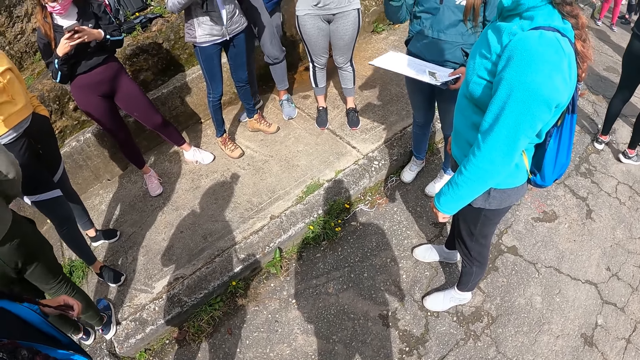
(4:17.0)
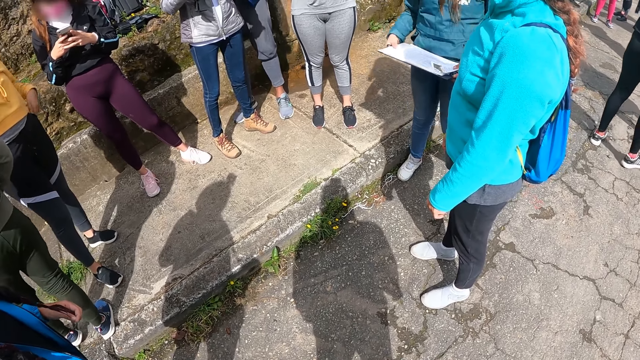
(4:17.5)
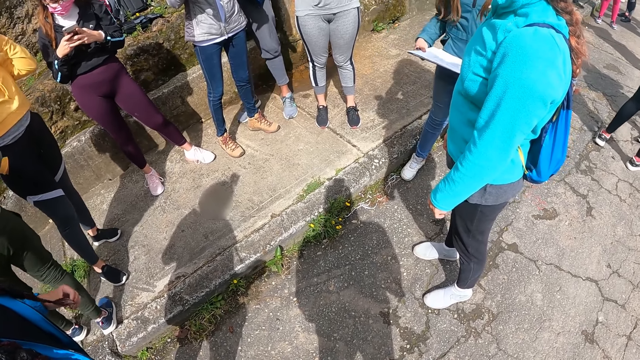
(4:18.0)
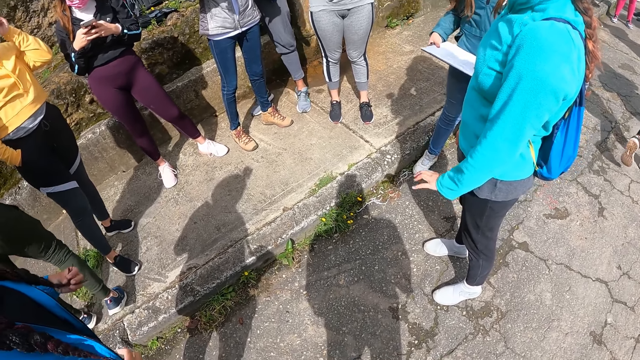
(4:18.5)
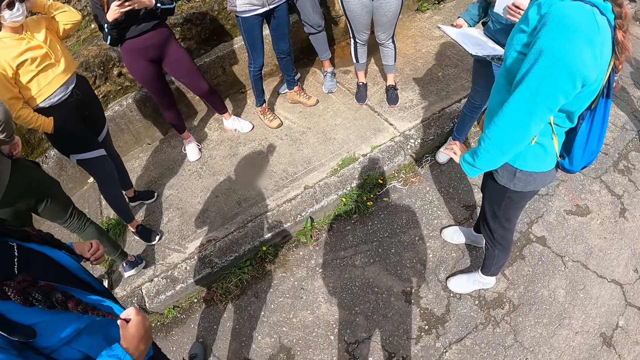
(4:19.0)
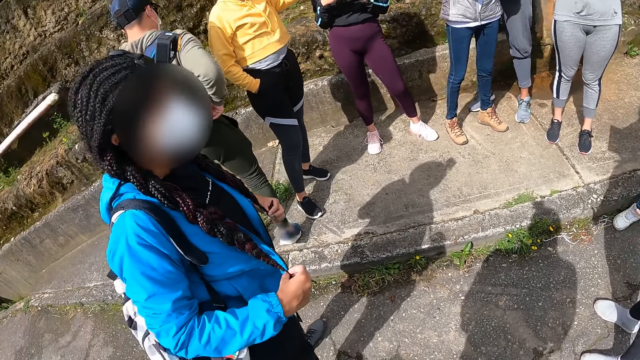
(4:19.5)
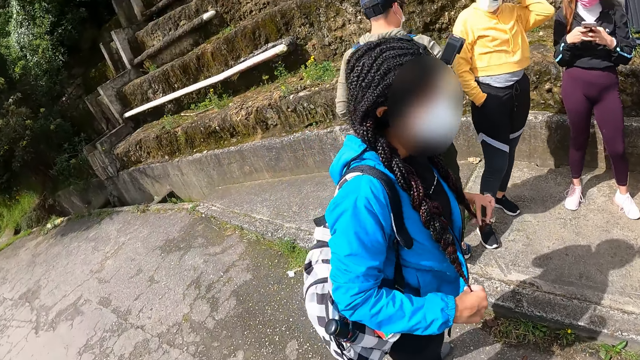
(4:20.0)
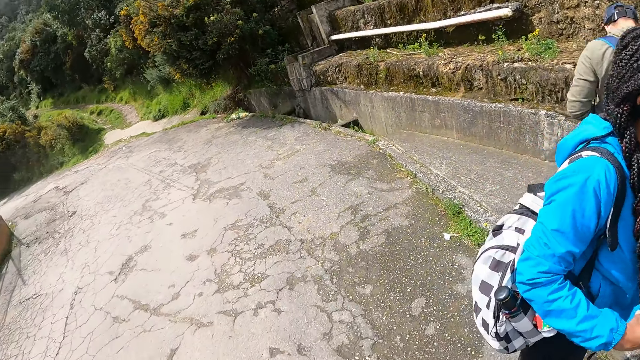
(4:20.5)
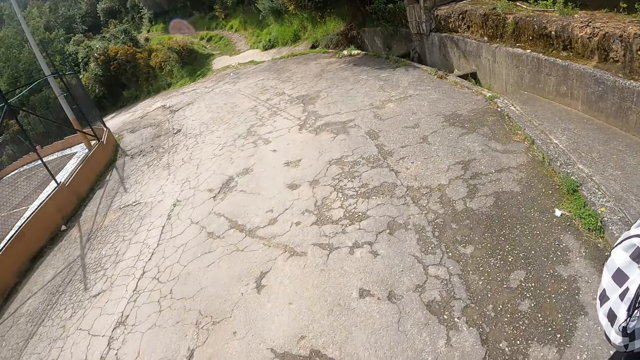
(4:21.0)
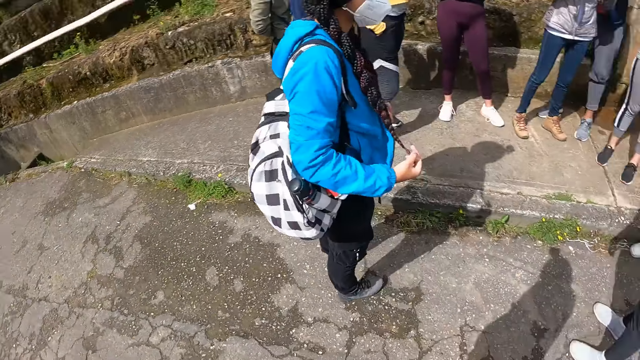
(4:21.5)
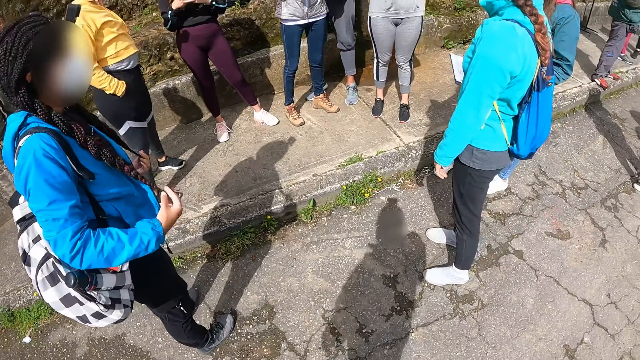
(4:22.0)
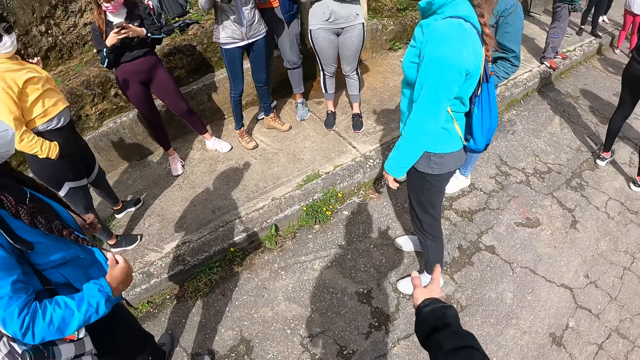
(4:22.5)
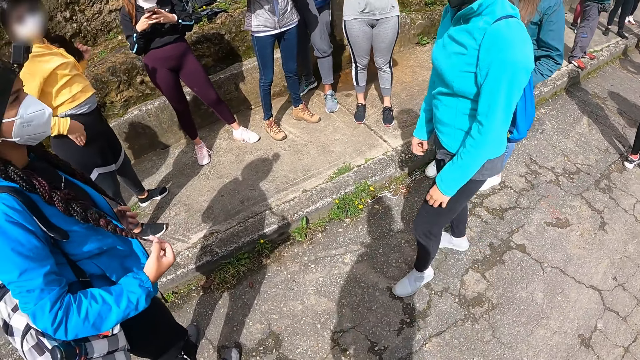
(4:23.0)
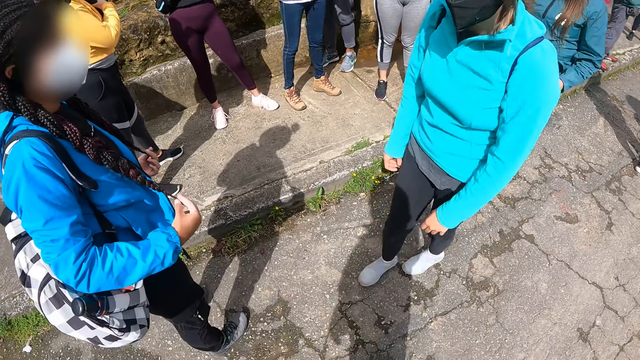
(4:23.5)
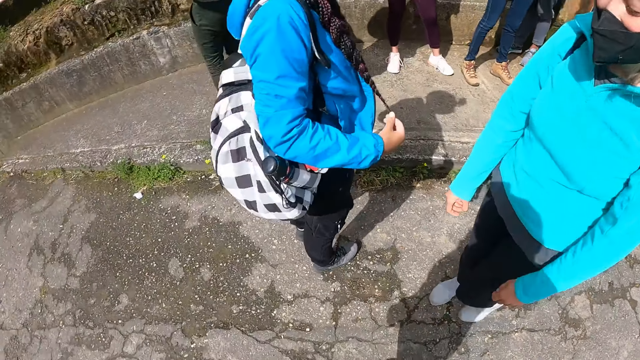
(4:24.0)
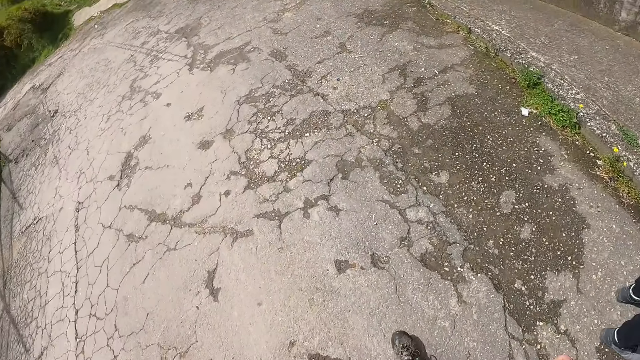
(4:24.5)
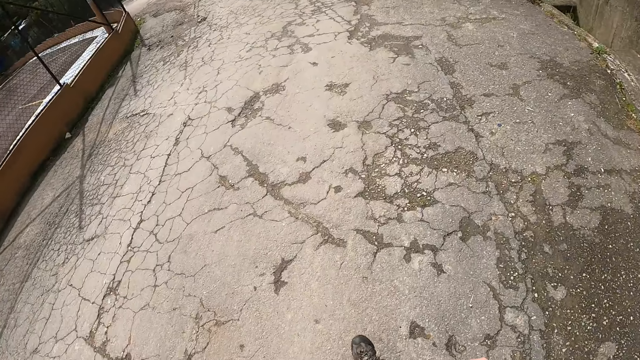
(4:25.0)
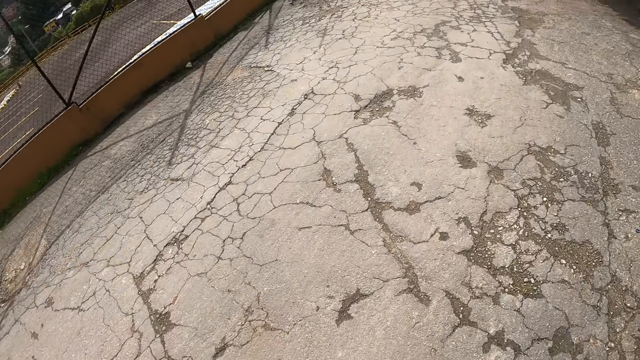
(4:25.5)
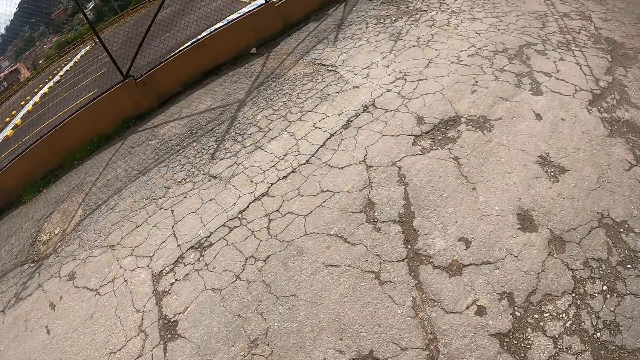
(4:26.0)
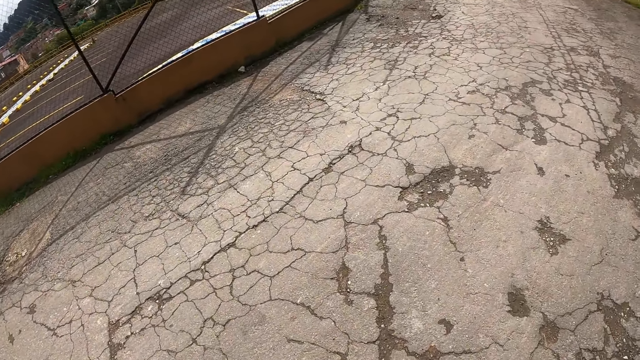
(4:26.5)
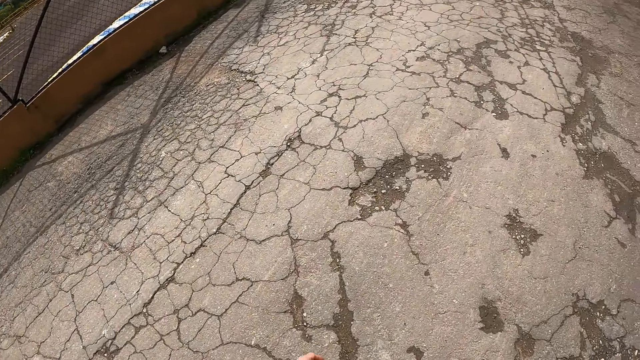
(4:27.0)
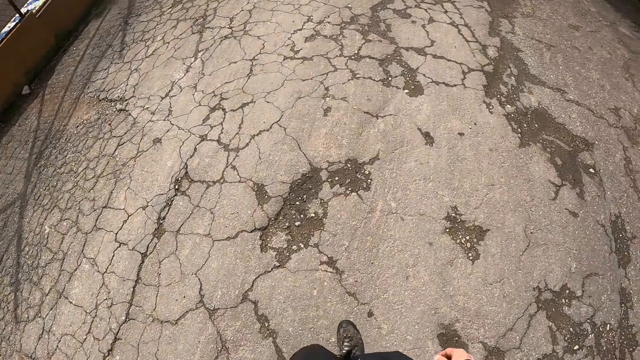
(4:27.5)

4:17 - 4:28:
A man adjusts his trousers around his waist with both hands. A woman holds the board with both hands. Another woman adjusts her hair with her left hand. The first woman holds the board with her right hand. The camera wearer looks around the field. He gestures his hand. He walks down a path. The second woman adjusts her hair with both hands. A third woman walks down the path. The camera wearer looks around the field.

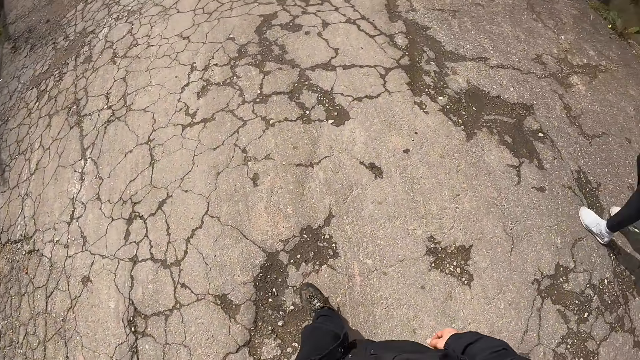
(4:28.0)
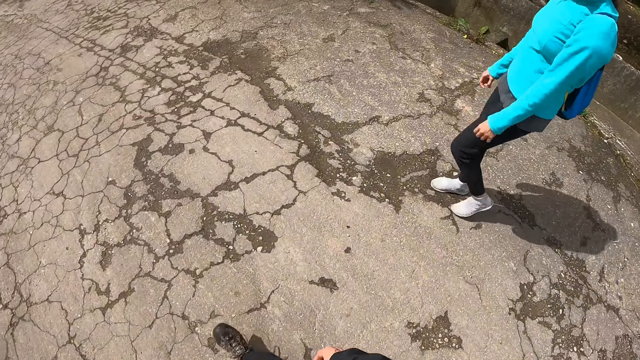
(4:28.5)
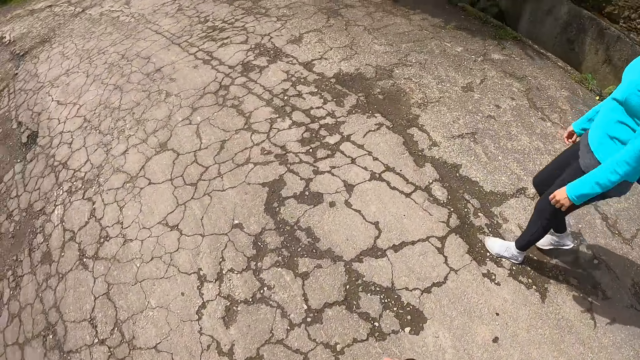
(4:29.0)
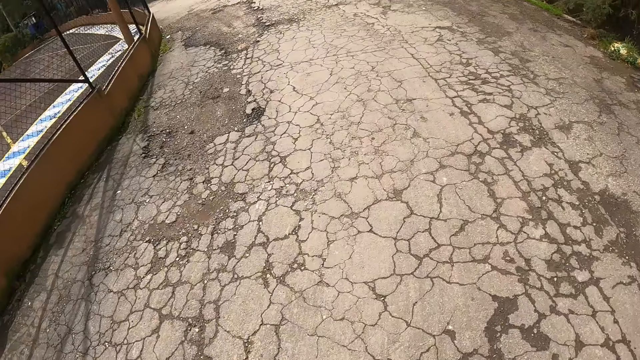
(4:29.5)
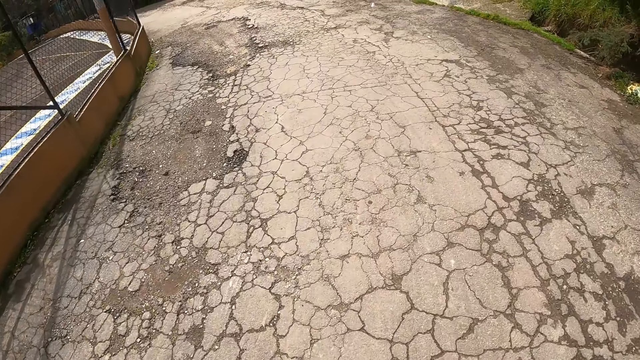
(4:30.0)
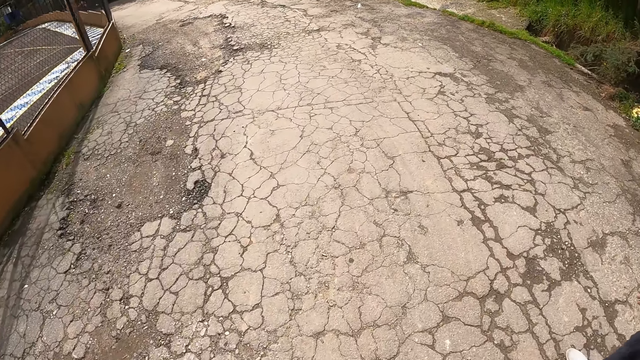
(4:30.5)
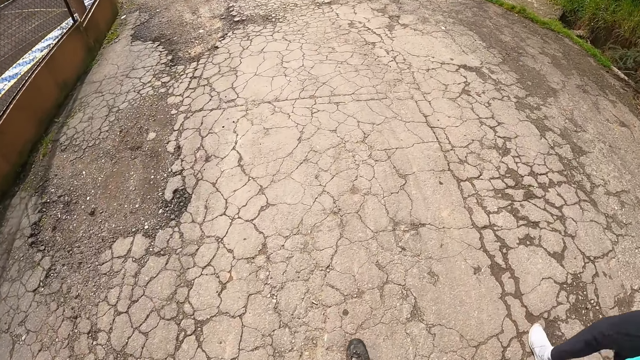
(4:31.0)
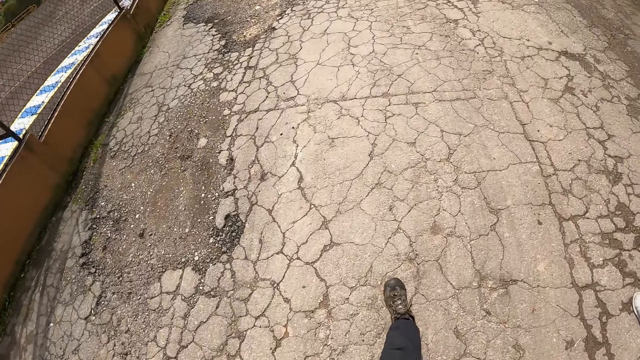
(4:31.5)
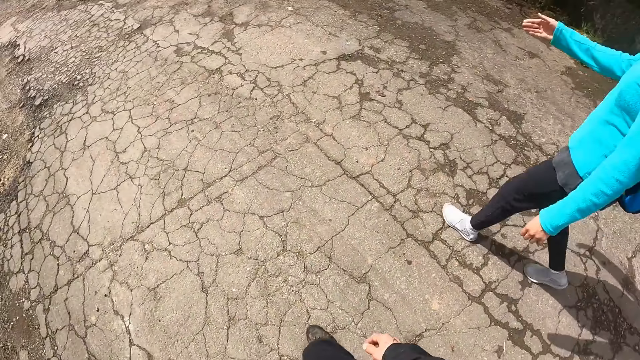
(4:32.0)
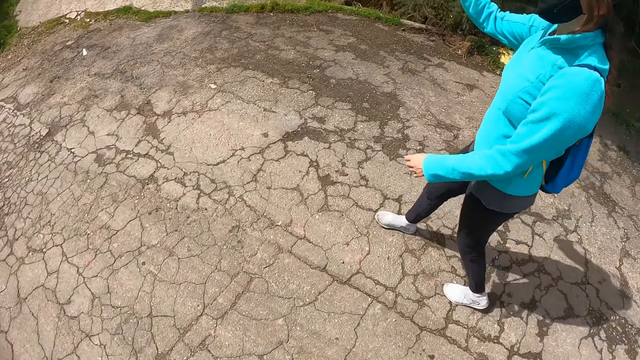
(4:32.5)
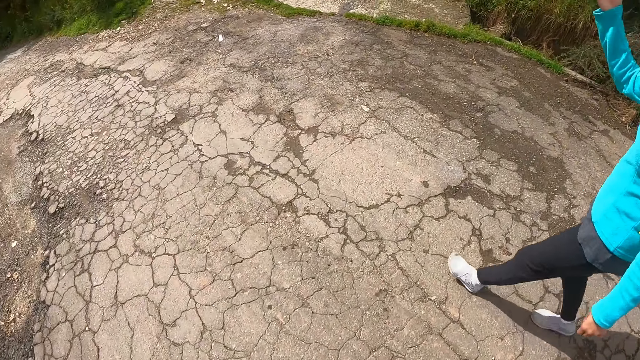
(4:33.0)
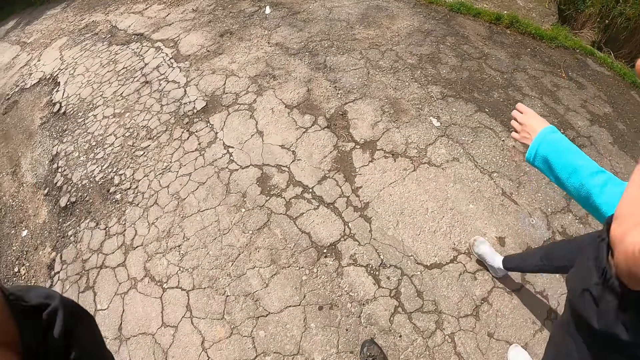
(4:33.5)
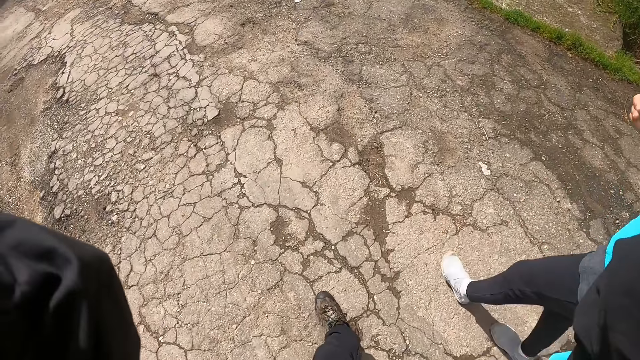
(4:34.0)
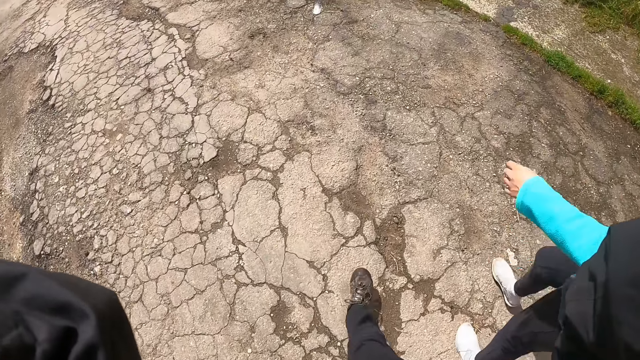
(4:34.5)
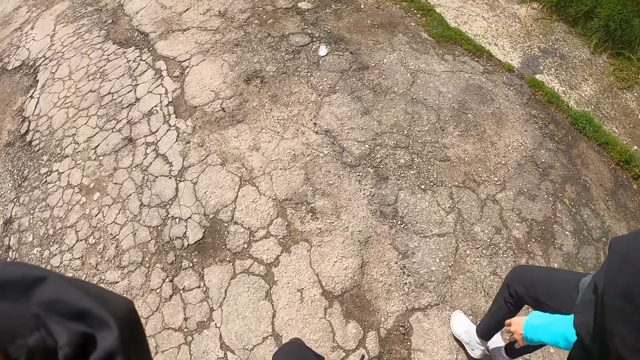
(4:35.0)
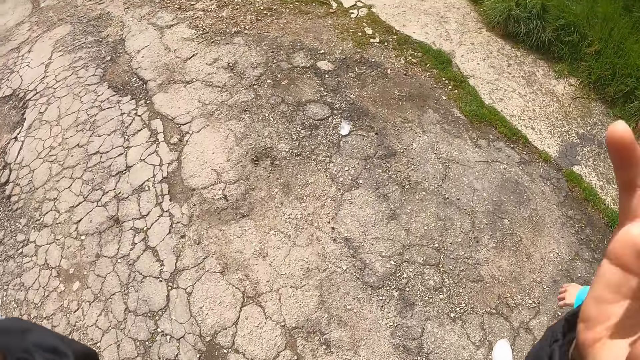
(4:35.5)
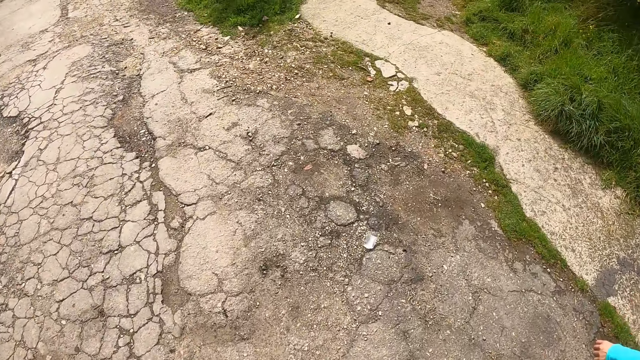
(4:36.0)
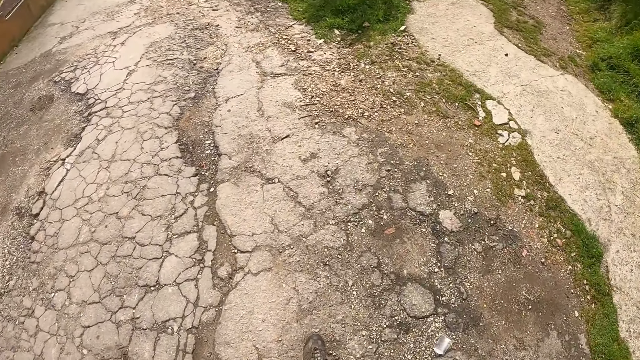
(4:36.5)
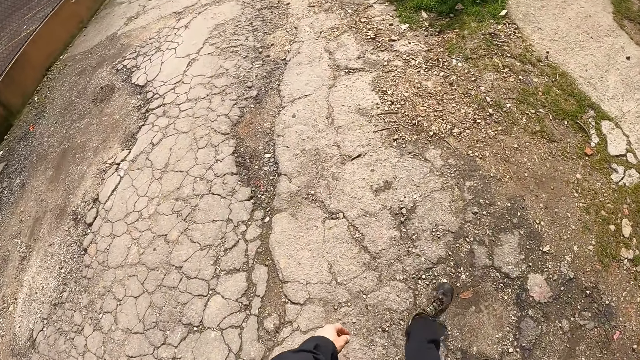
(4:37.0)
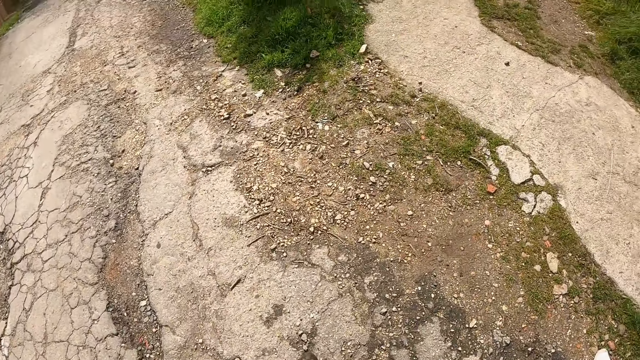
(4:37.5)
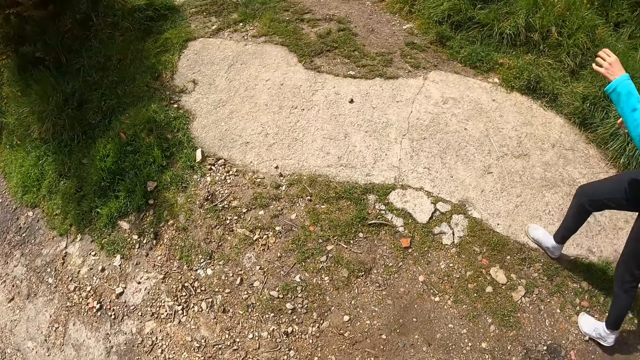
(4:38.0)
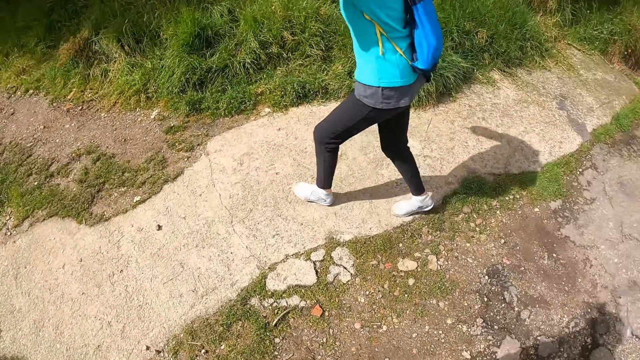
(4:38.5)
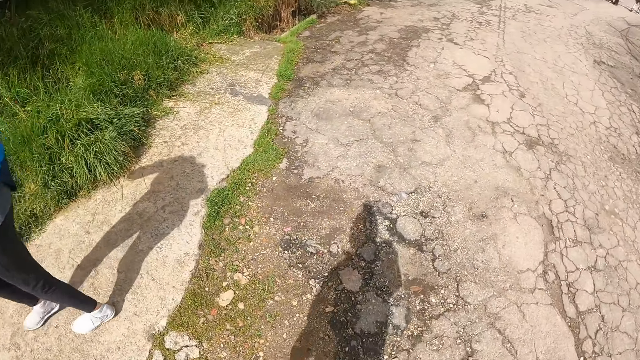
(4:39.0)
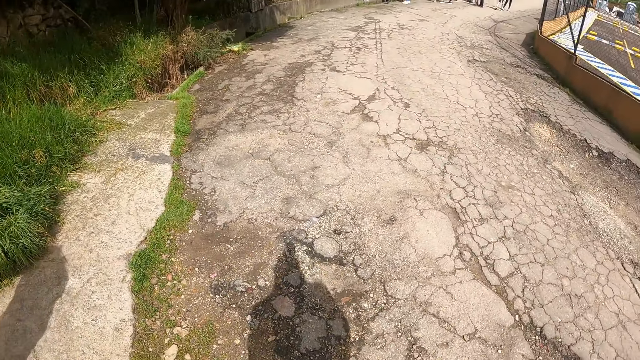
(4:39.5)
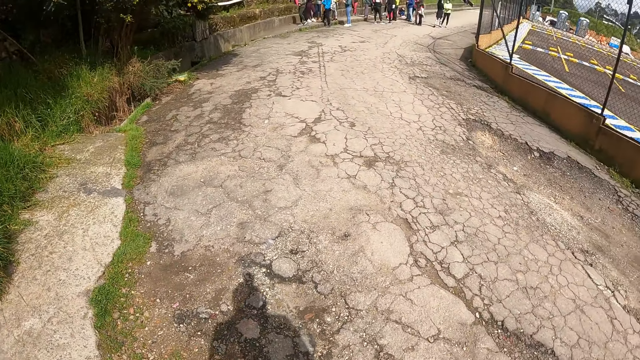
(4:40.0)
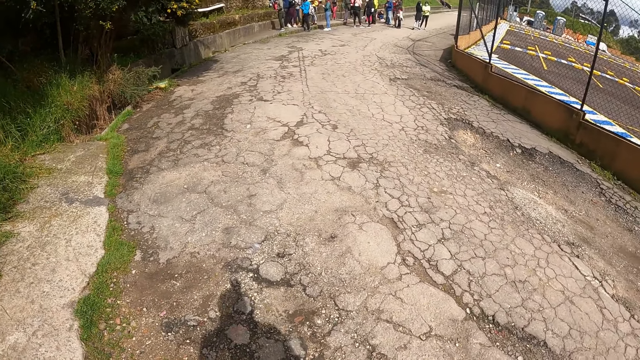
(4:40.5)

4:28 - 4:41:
A woman is on the road. The camera wearer walks on the road. The woman lifts her hand. The camera wearer adjusts his camera on his head with both hands. He pulls his hand off the camera. He walks on the road. The woman adjusts her camera on her head with both hands. The woman walks on the path. The camera wearer turns around.
